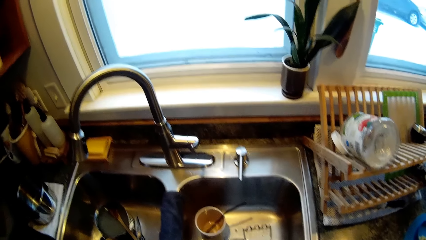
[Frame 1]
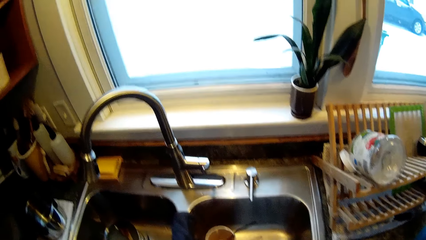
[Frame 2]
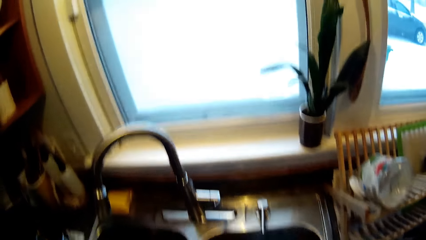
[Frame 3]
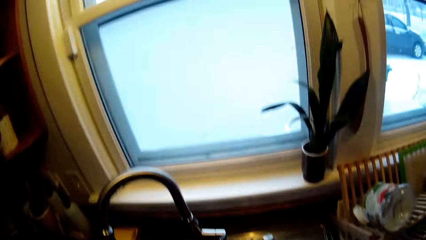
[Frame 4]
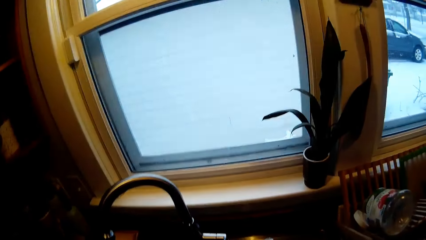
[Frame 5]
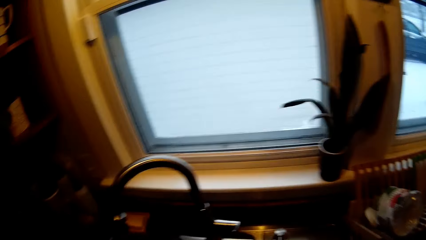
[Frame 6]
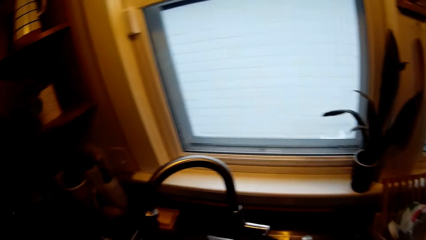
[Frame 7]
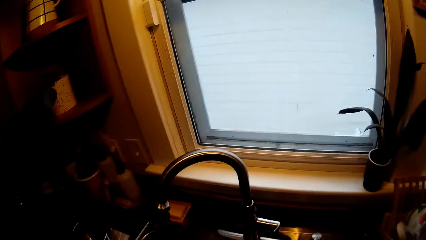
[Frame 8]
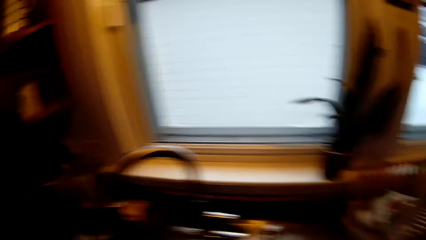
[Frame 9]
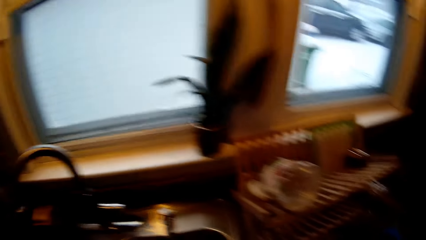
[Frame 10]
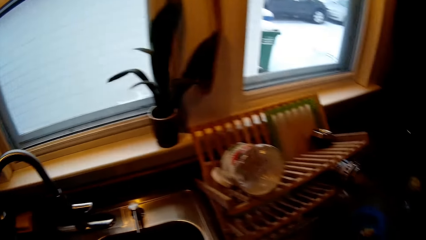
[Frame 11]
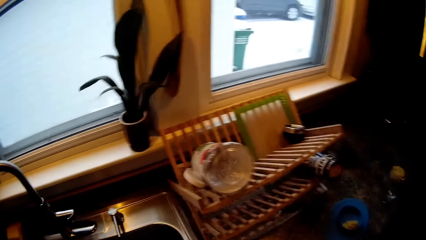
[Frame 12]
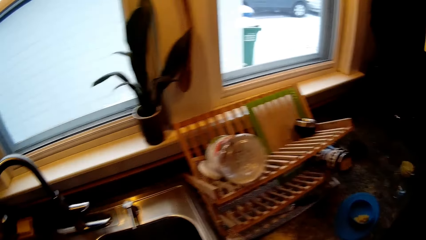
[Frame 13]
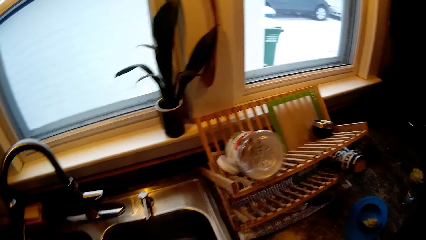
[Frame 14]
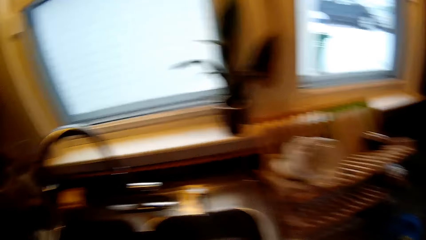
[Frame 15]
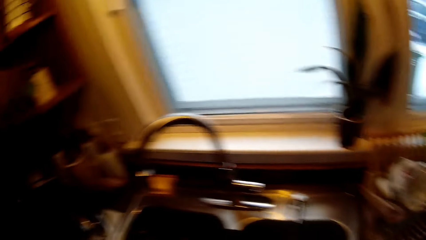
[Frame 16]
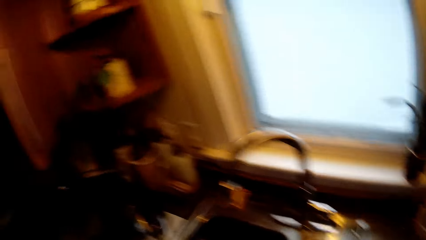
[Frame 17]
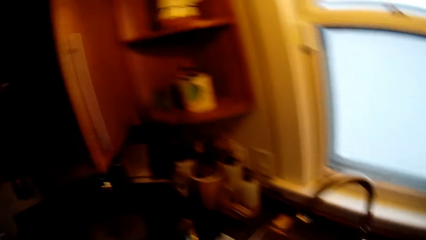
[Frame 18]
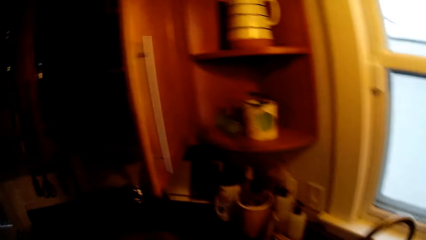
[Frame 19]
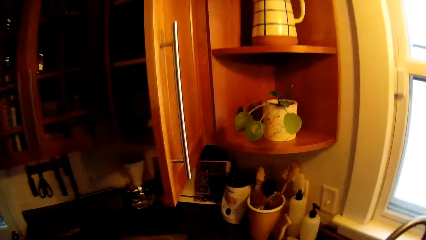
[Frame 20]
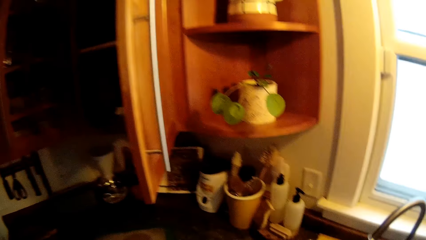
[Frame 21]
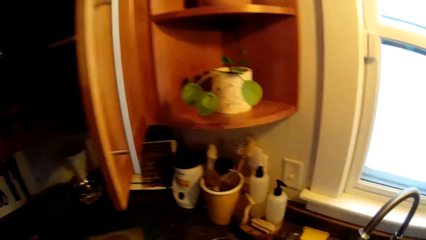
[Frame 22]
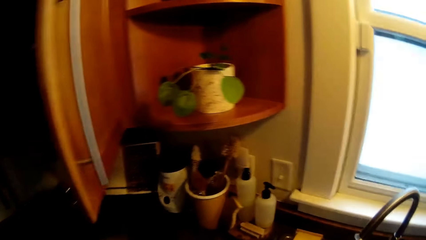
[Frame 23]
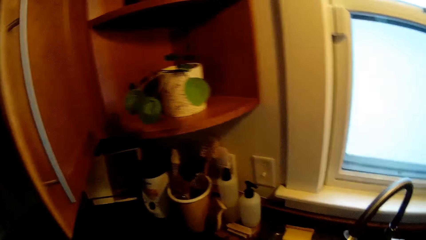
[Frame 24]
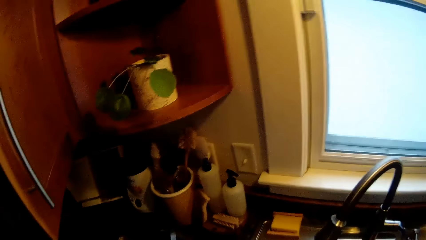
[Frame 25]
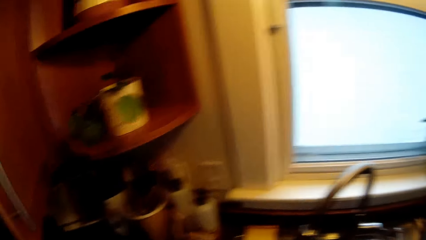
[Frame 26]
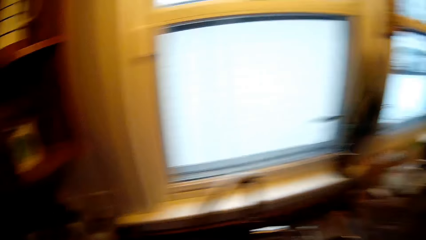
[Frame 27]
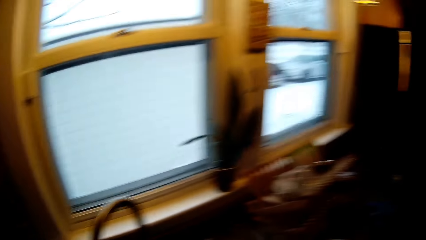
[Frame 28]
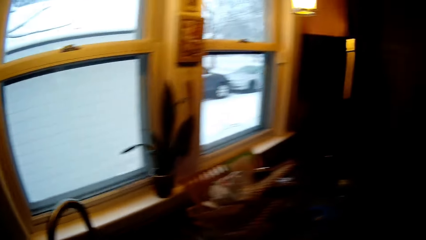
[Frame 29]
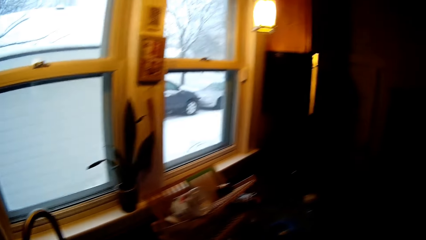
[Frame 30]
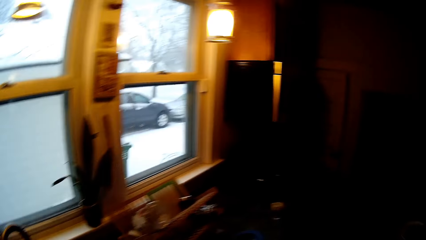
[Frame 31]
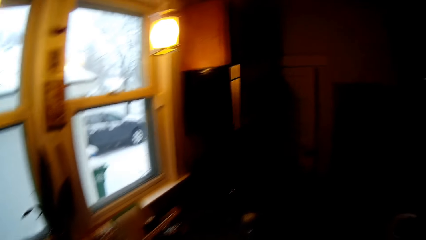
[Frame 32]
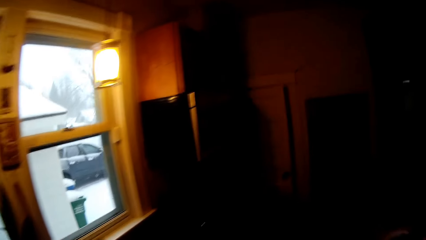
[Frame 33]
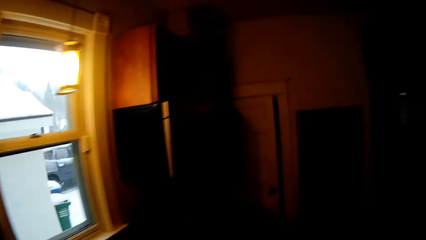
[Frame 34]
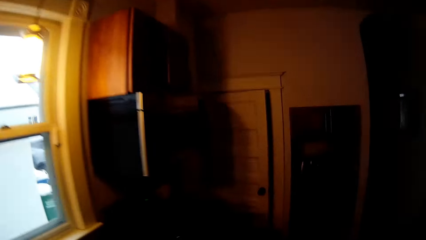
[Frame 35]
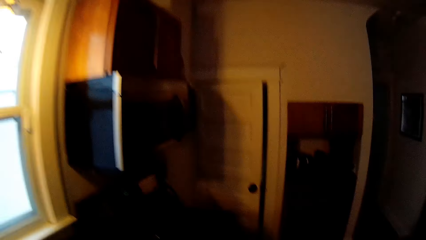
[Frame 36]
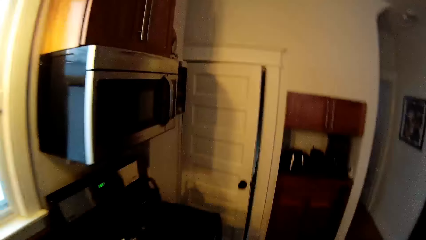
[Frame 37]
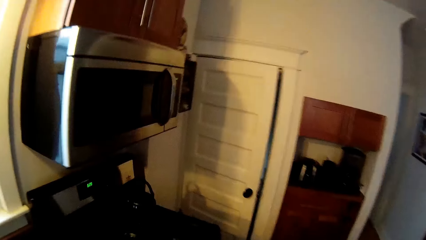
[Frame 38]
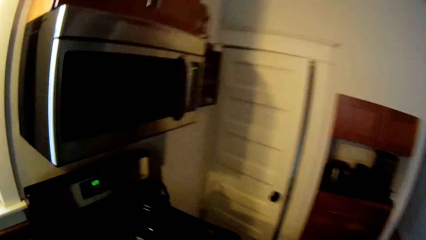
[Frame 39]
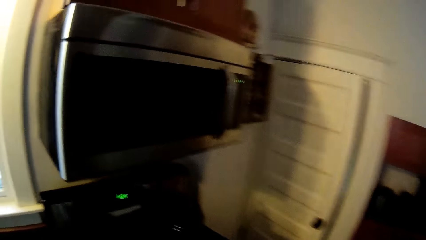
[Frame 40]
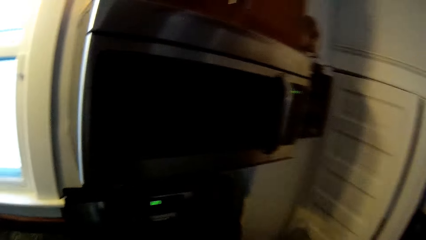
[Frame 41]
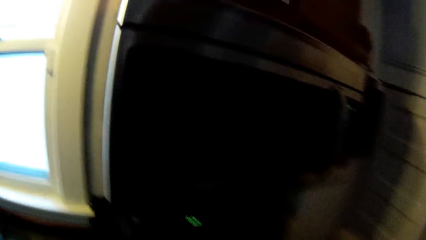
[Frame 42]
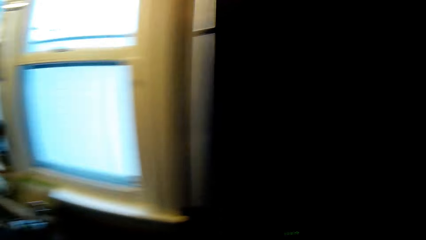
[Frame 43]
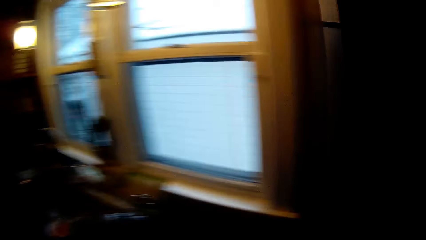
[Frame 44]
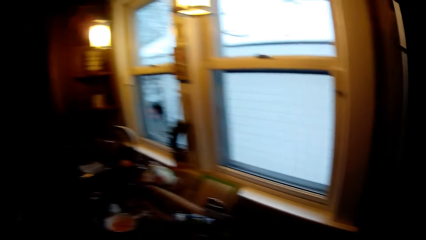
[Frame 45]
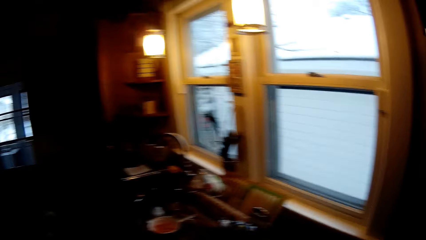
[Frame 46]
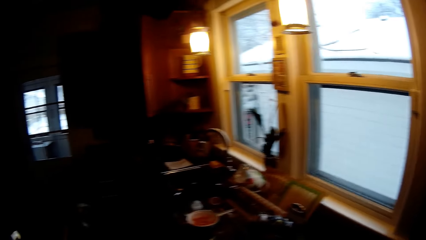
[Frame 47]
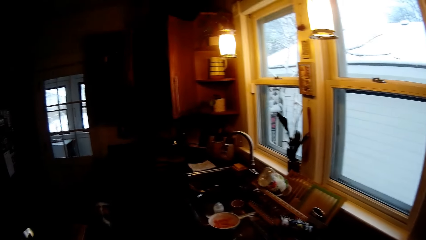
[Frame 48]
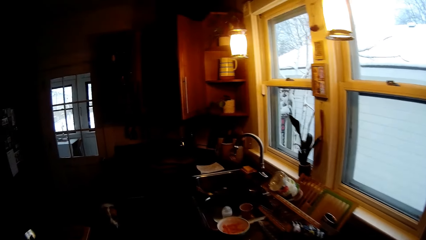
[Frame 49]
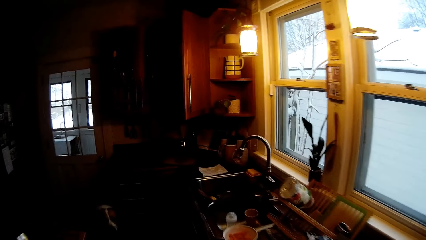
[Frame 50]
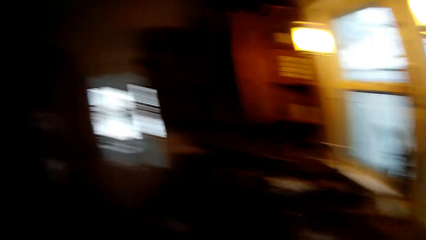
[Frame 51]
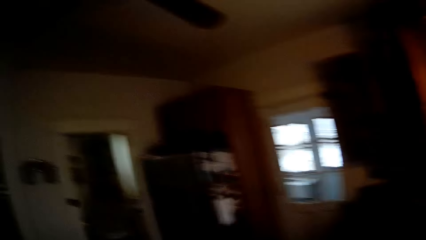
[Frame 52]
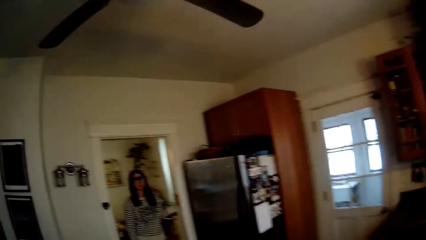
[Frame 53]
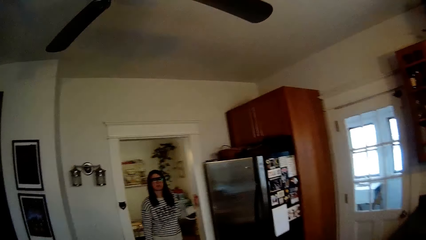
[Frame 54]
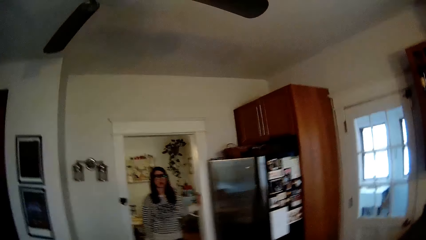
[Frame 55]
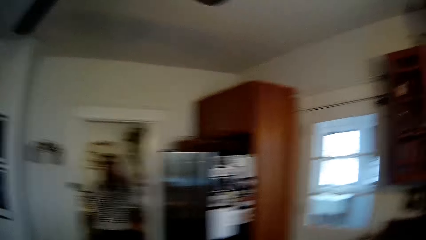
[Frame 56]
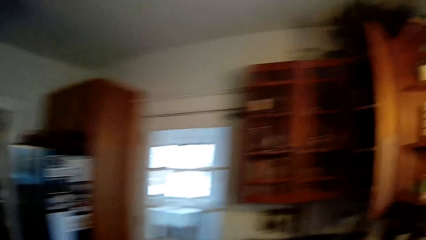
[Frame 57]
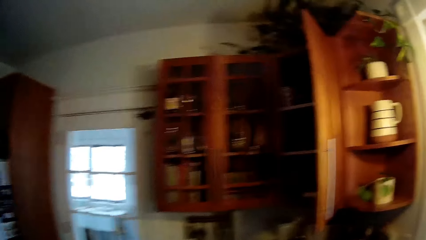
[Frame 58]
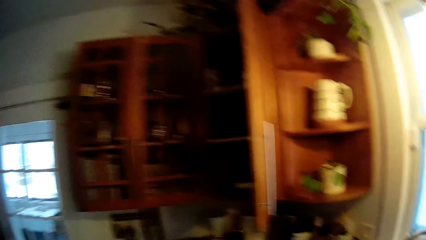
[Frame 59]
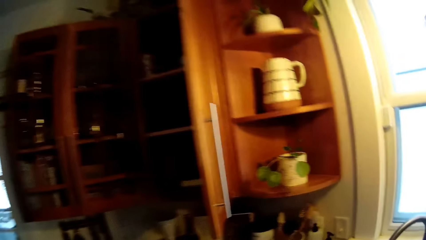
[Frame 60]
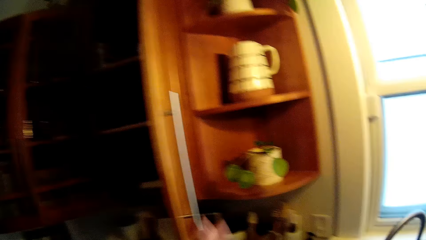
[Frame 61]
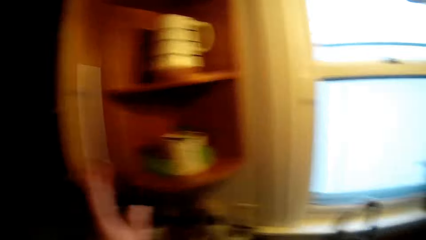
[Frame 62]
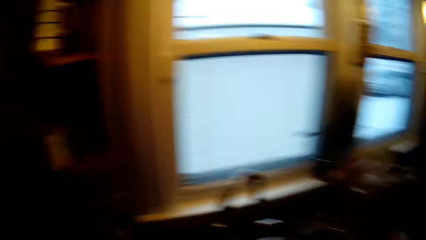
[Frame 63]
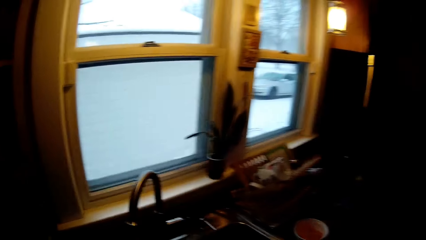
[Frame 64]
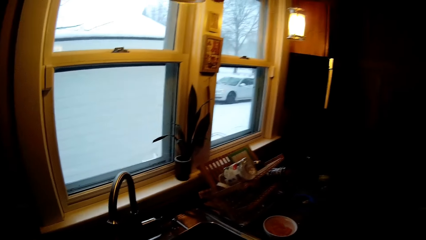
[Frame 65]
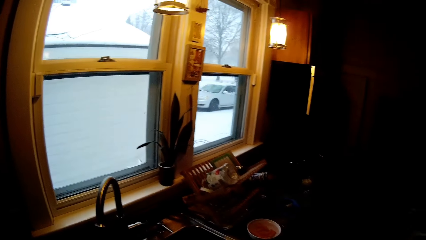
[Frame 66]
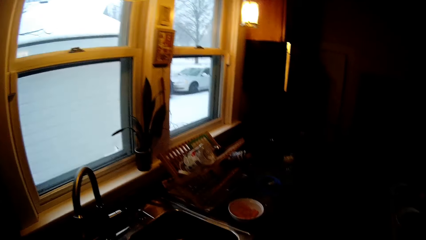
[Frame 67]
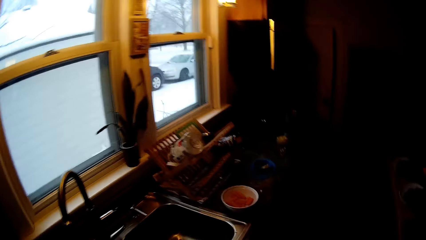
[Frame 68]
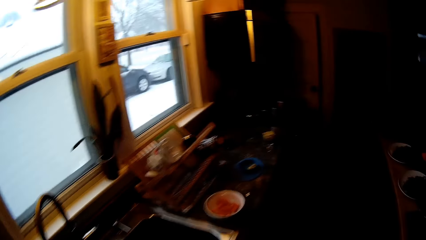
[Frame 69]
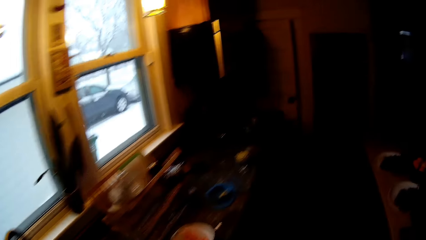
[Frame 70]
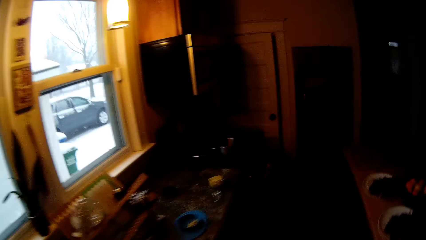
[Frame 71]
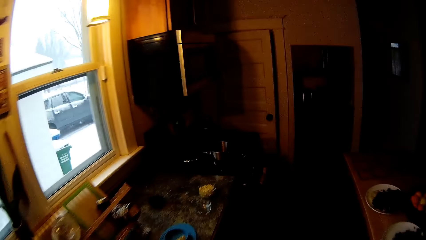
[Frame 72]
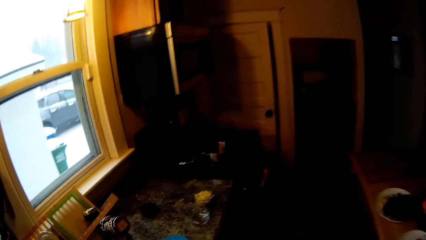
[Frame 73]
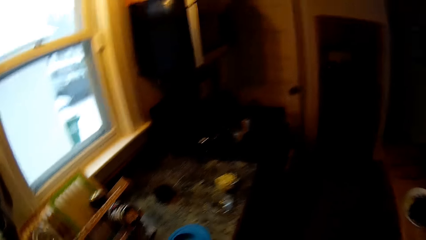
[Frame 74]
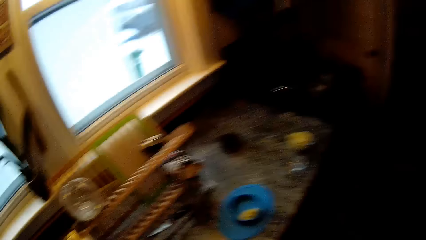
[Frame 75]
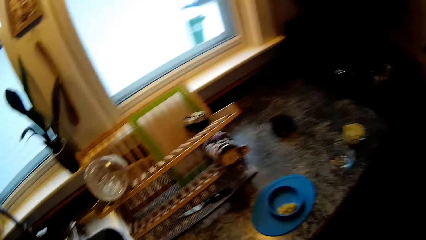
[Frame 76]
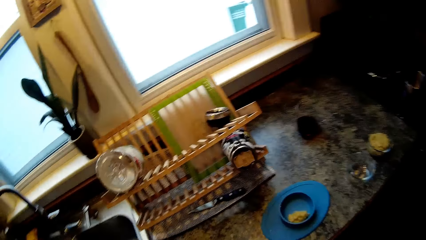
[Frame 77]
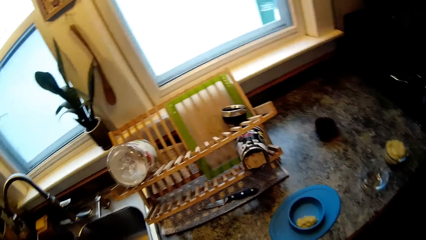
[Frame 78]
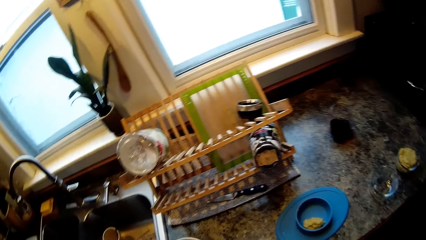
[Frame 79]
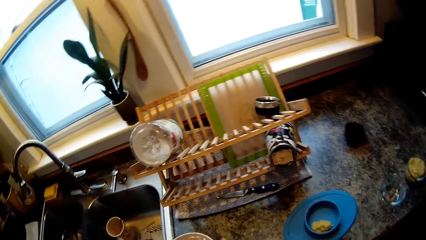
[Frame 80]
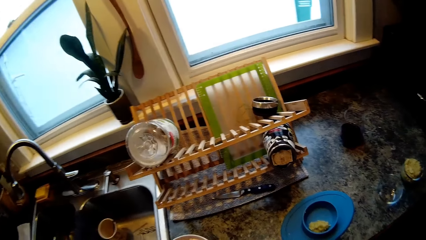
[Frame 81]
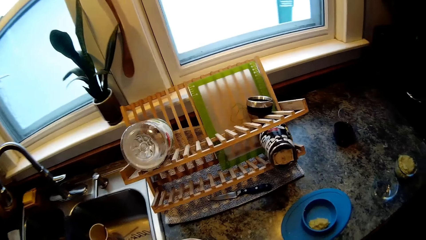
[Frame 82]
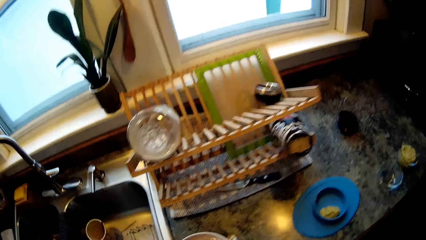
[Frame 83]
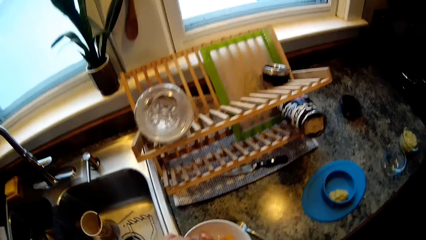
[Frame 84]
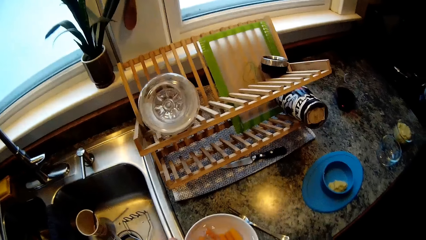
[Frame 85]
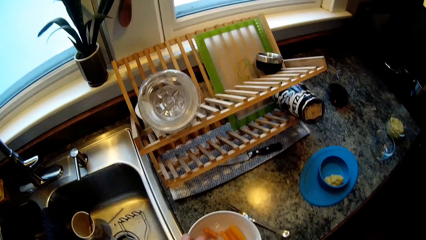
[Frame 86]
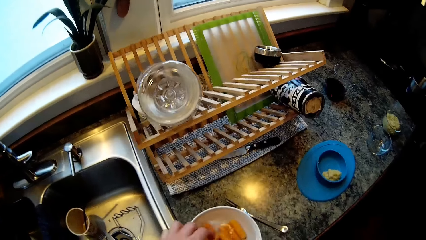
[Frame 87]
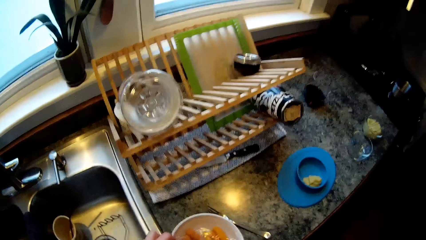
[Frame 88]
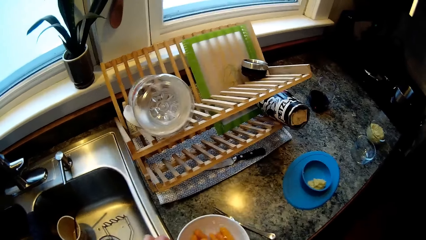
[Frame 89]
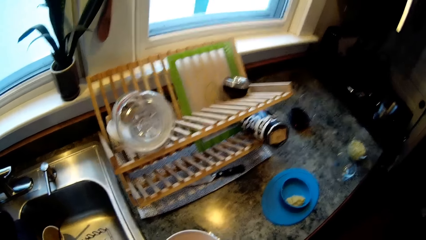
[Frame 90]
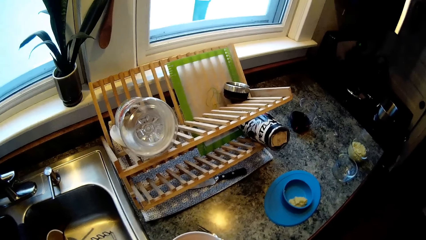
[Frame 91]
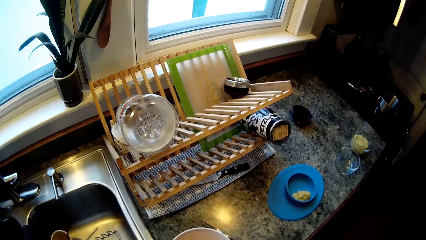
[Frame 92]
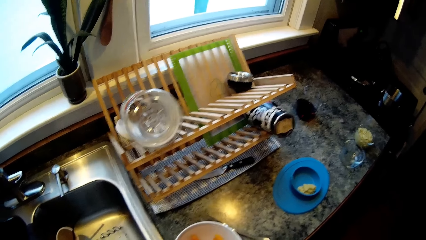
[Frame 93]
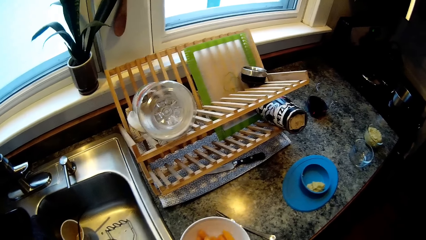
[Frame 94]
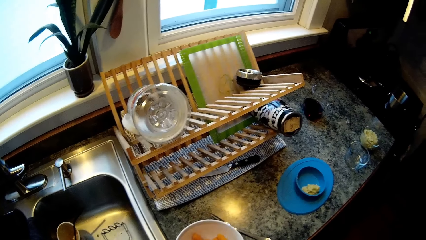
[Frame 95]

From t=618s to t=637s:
The camera wearer talks to a woman. He looks around the sink table. He looks at the woman, closes the cabinet door, and looks around the sink table. He picks a carrot with his left hand.
